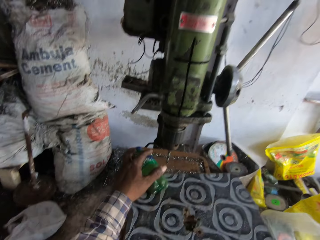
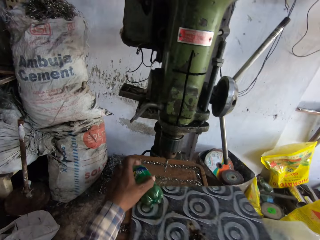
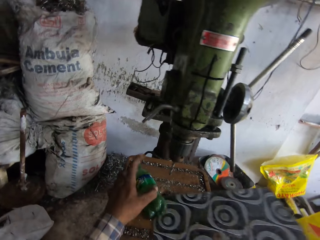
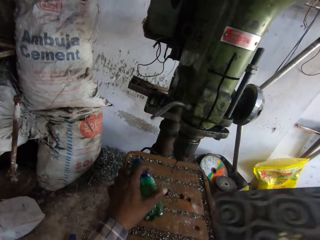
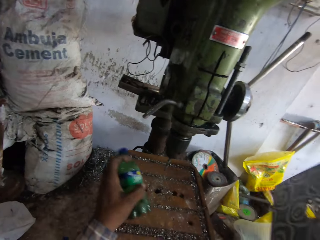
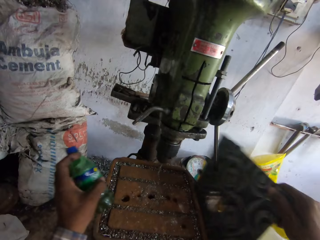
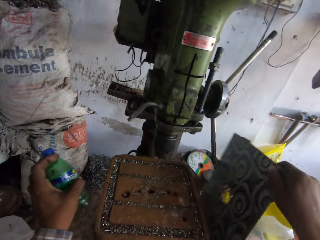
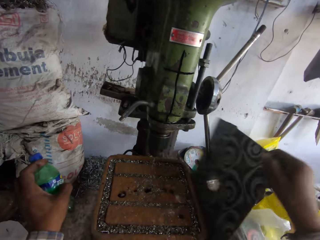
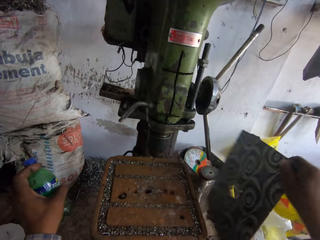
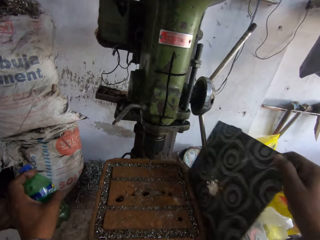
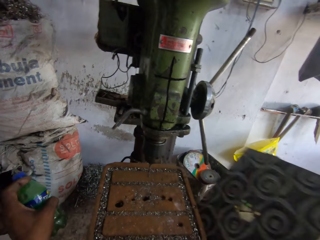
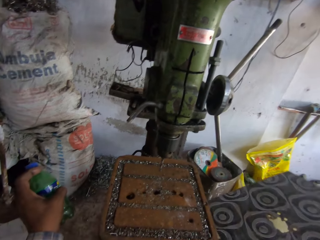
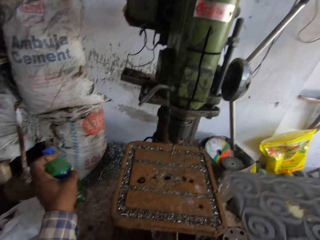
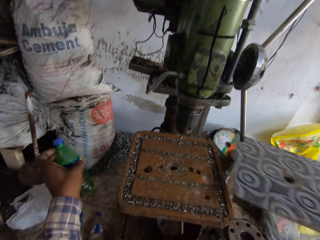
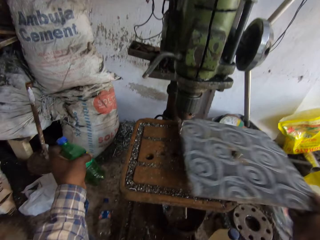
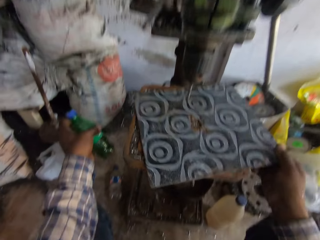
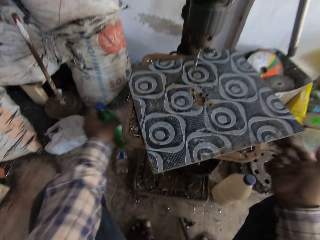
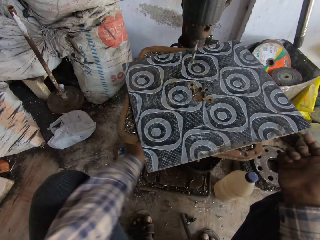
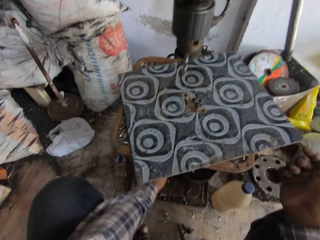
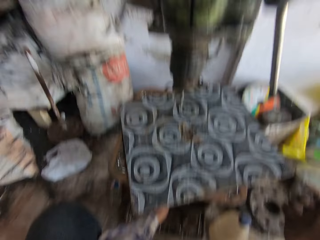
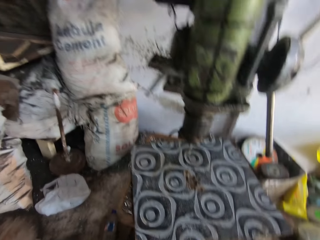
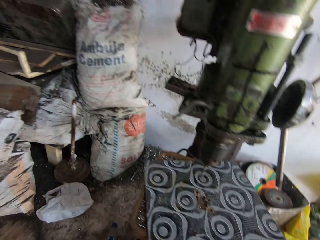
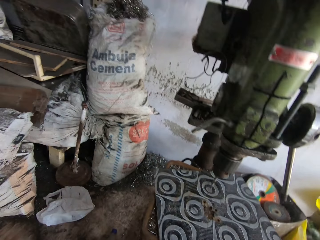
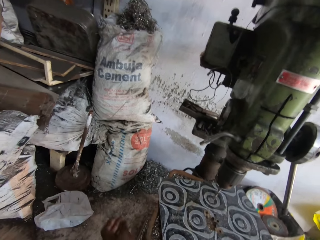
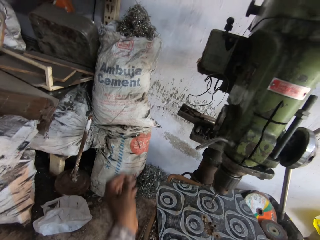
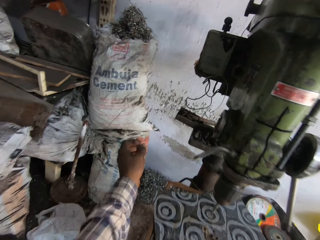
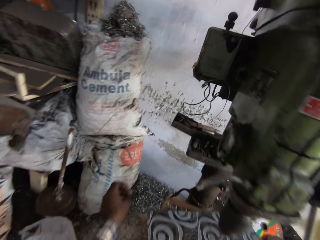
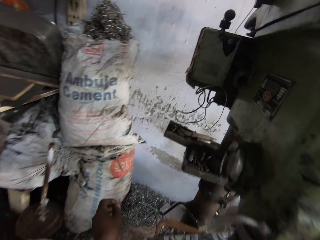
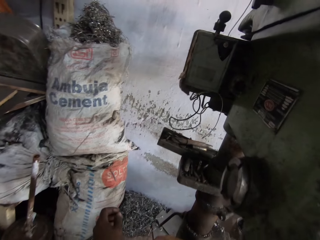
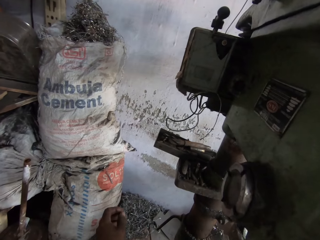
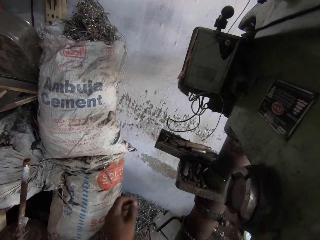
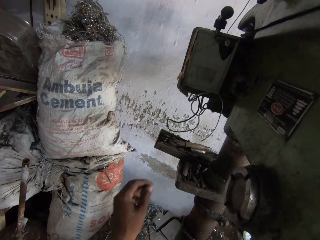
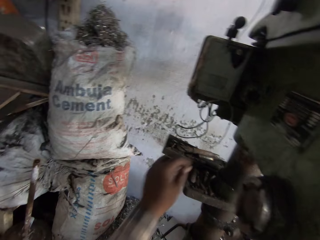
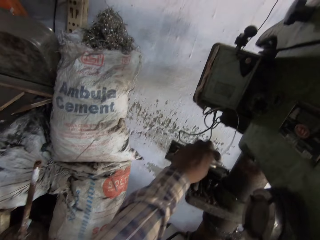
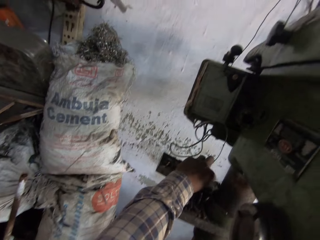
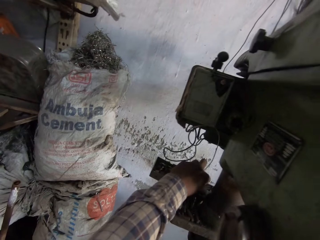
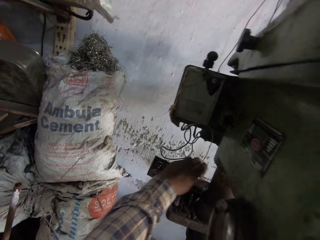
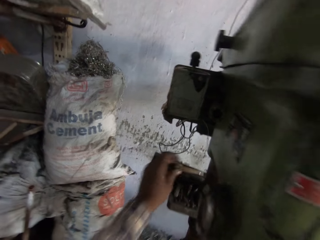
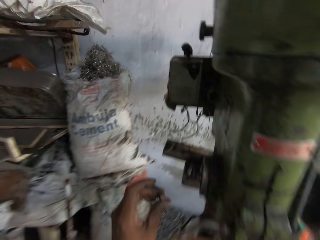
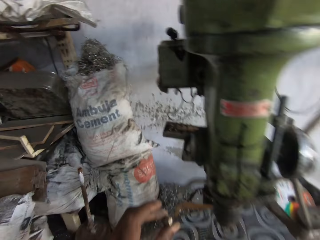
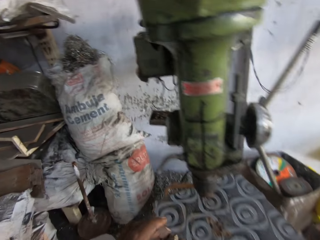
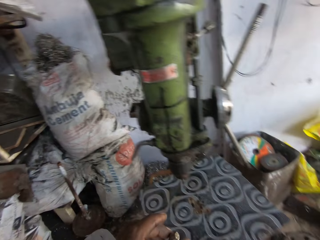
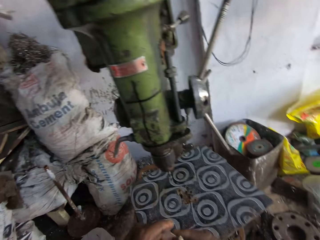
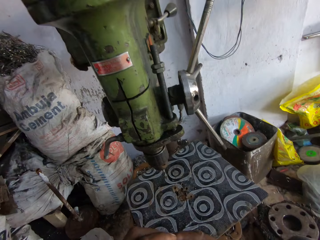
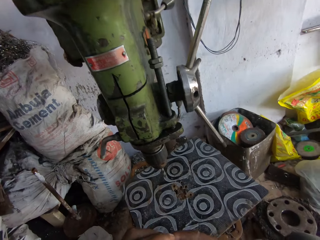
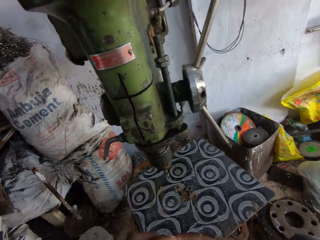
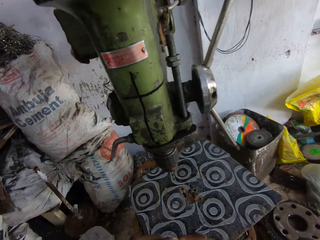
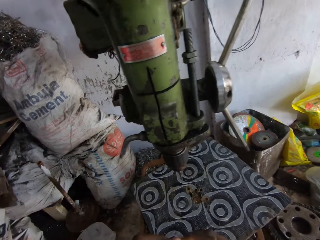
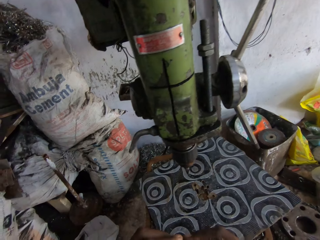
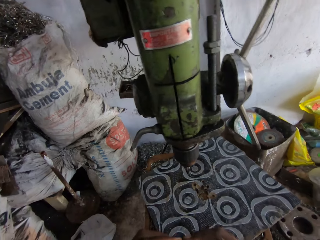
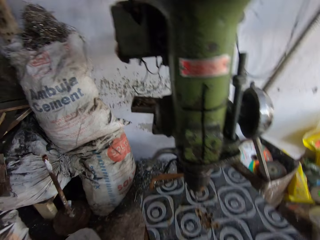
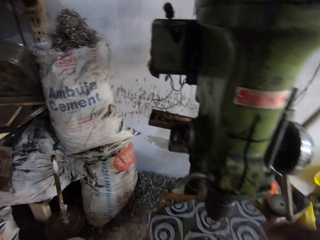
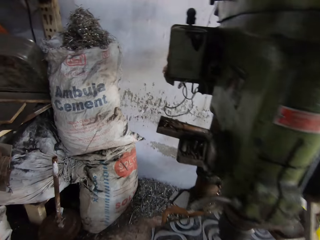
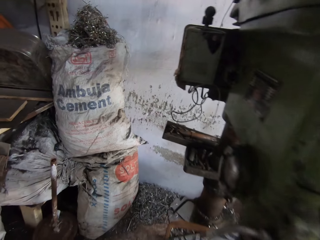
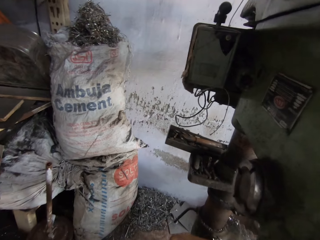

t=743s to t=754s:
The camera wearer removes the board from the work bench with his right hand. He picks up the bottle of oil from the work bench with his left hand. He picks up the board. He hits the work bench with the board with his right hand. He places the board on the work bench with his right hand. He drops the bottle on the ground with his left hand. He picks up a rod on the bench drilling machine with his left hand.

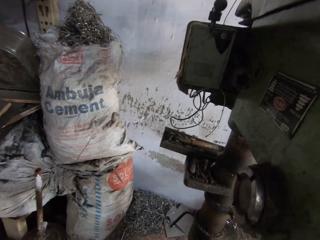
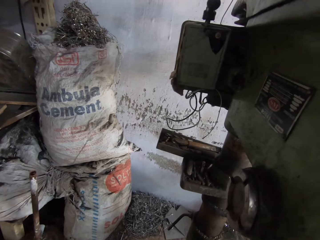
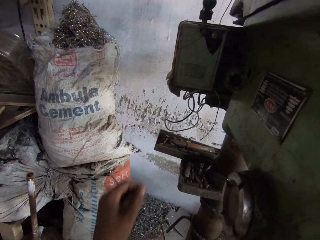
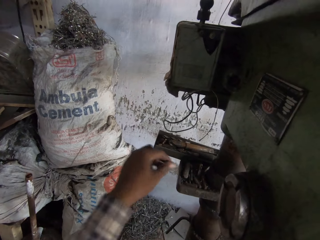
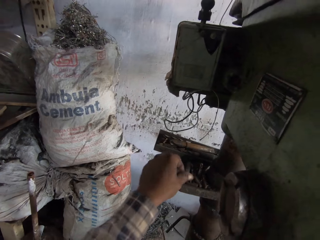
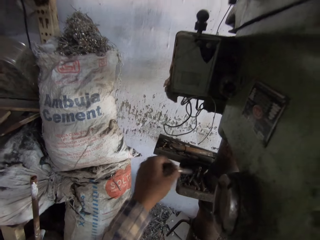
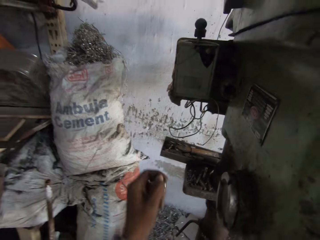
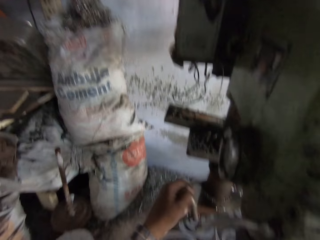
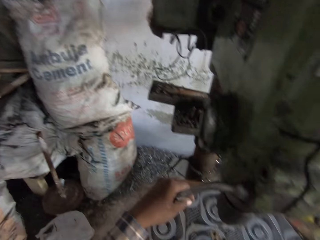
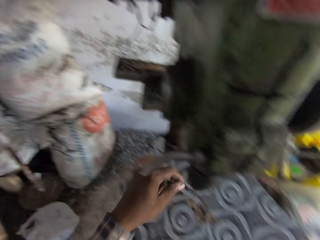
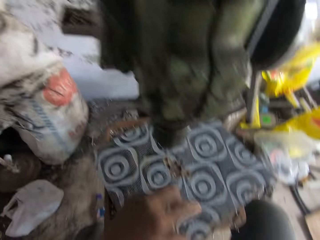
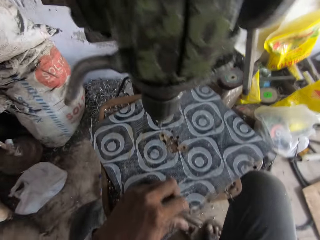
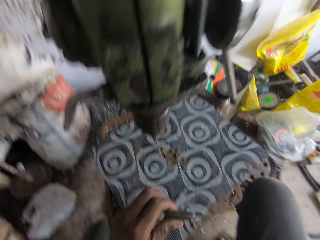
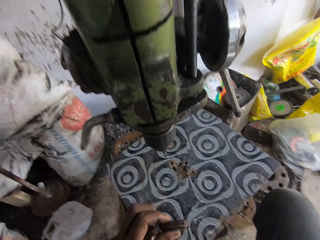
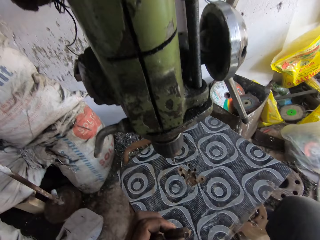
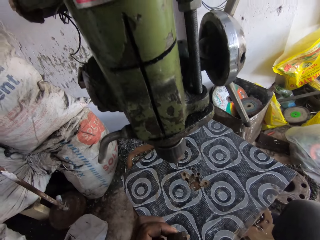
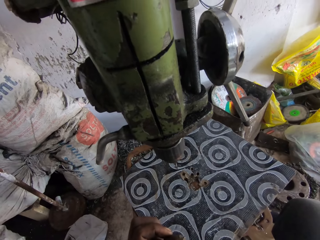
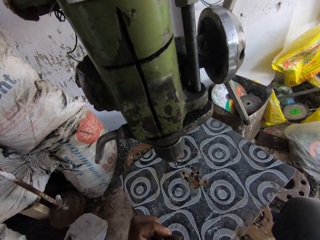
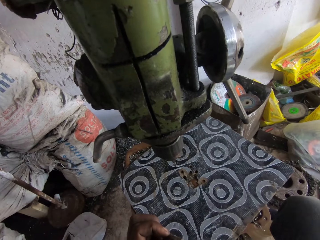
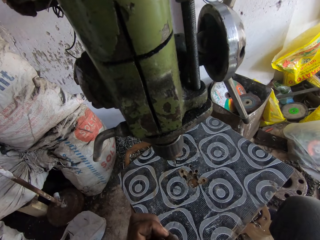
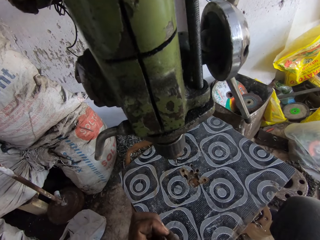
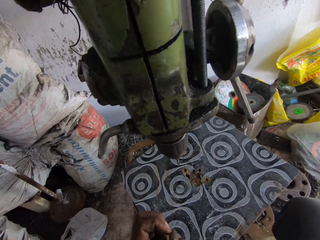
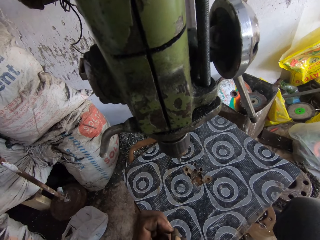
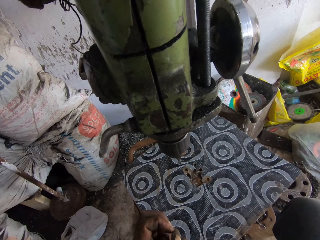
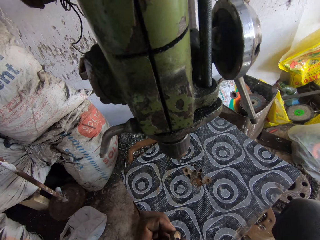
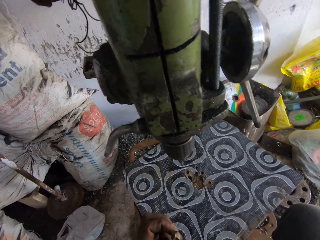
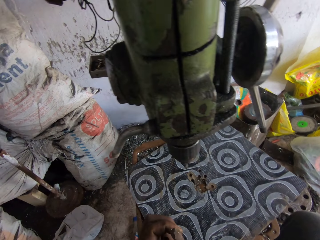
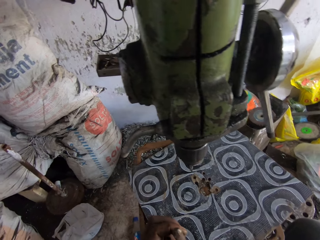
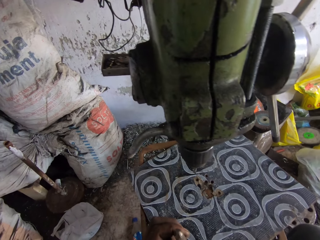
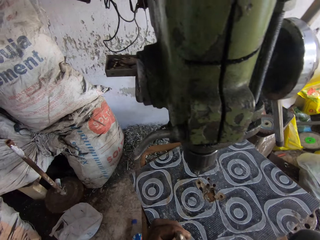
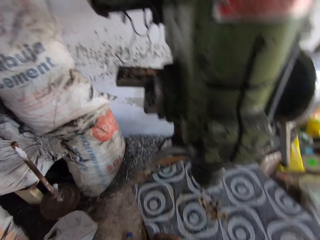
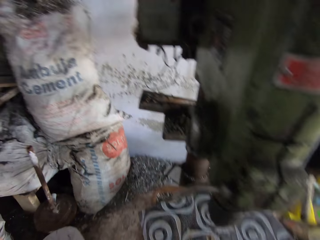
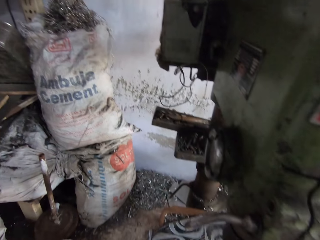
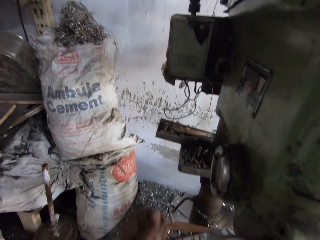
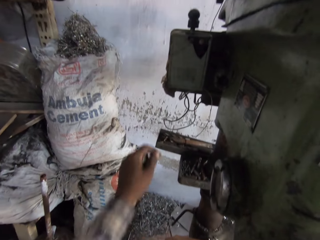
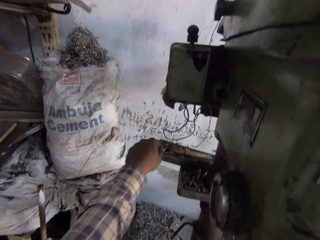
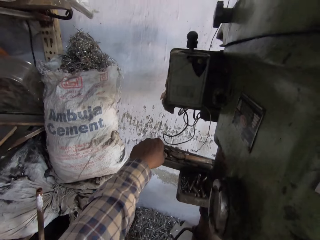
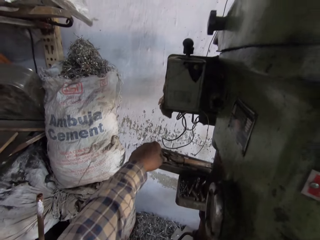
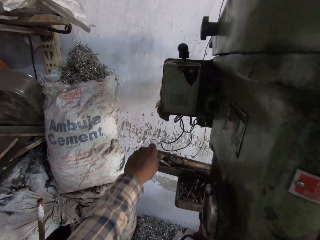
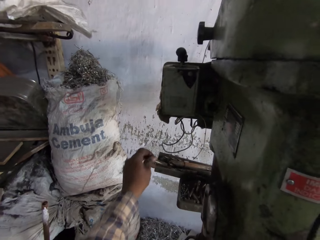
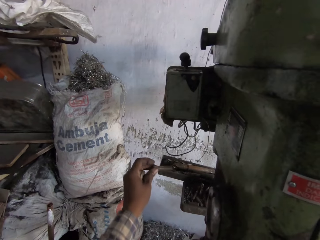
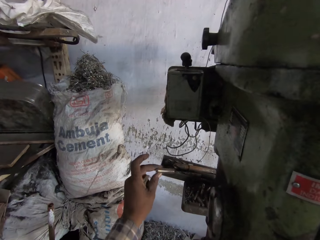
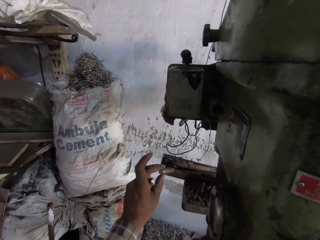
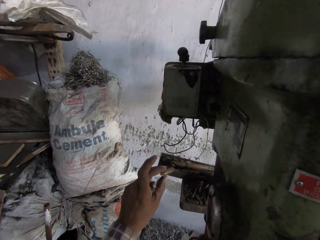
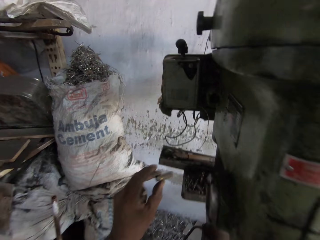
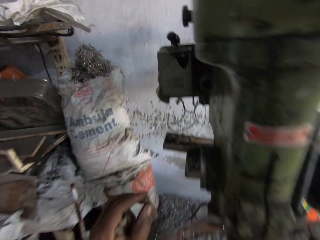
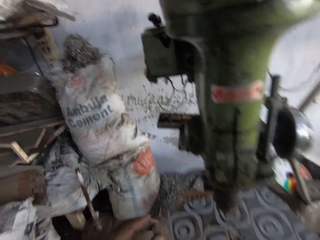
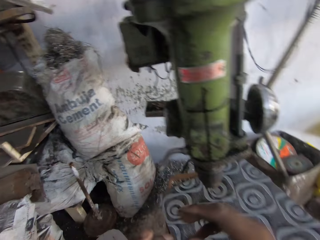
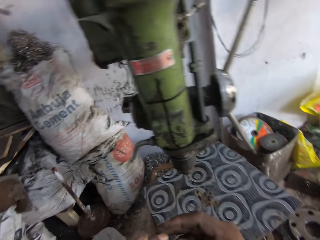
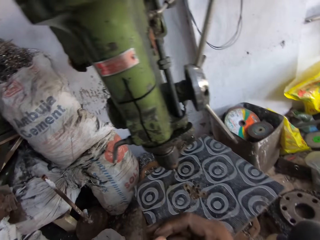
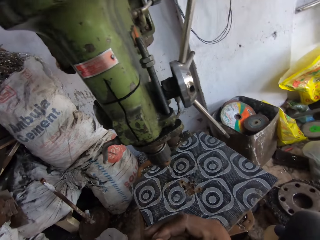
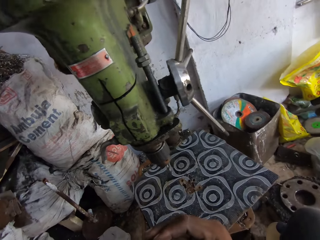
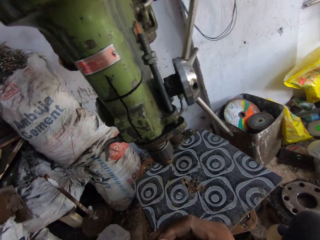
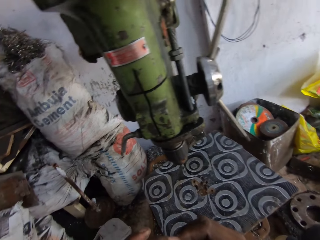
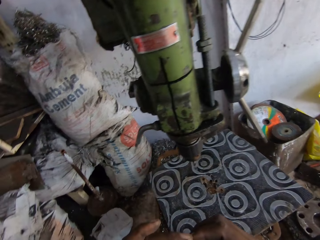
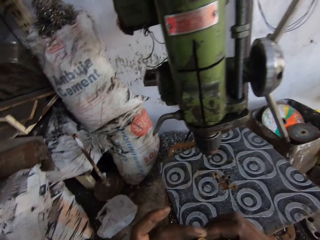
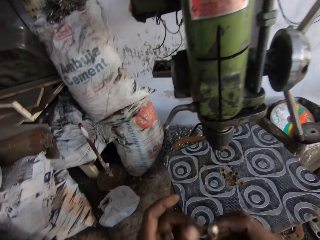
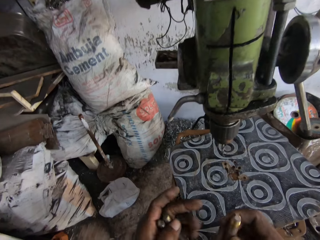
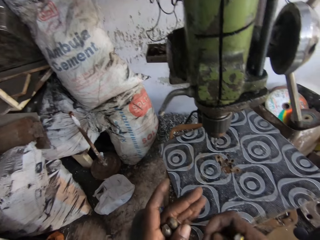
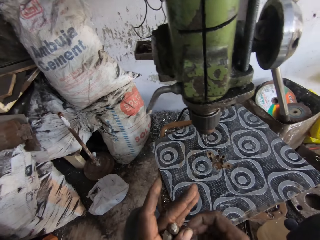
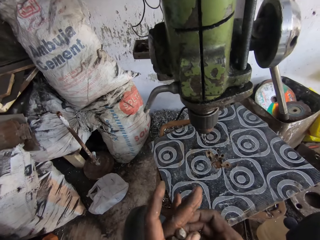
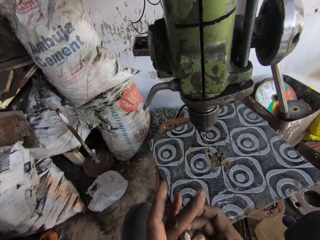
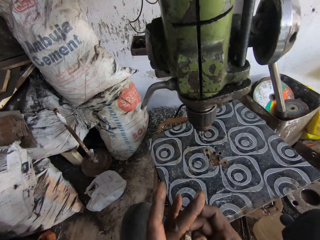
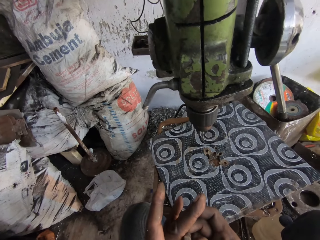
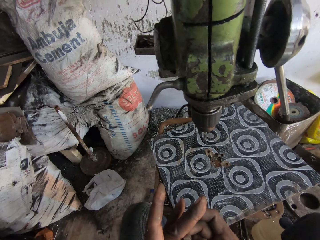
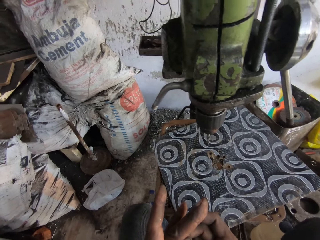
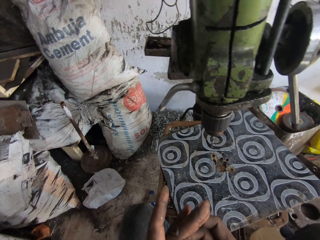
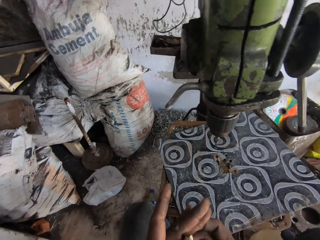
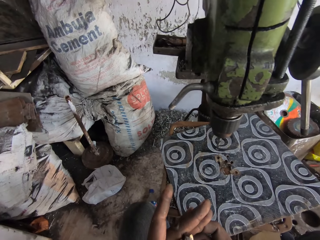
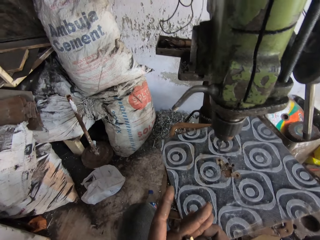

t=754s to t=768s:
The camera wearer picks up a small circular shaped steel rod on the bench drilling machine with his left hand. He places his left hand on the work bench. He picks up the rod on the bench drilling machine with his left hand. He holds the rod in his left hand with his right hand.
